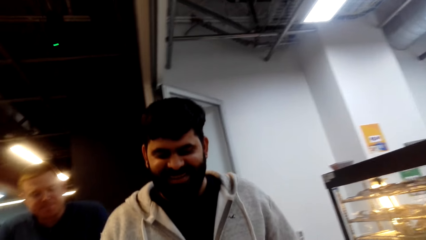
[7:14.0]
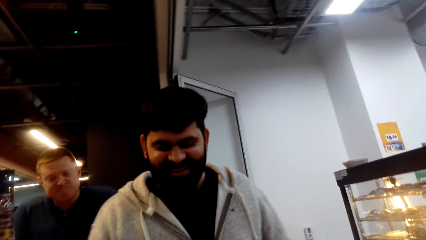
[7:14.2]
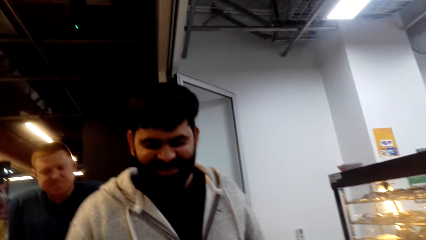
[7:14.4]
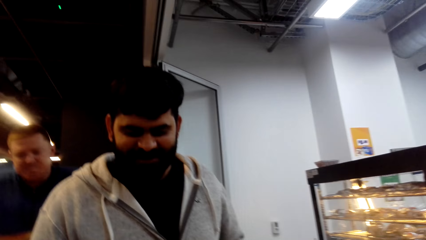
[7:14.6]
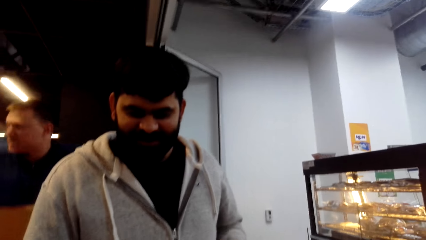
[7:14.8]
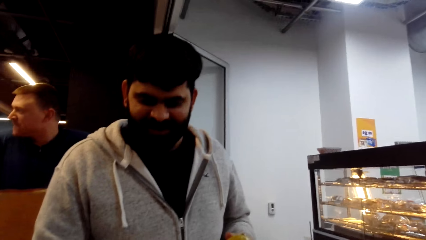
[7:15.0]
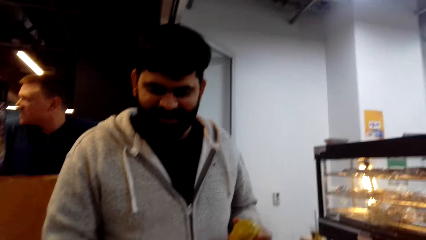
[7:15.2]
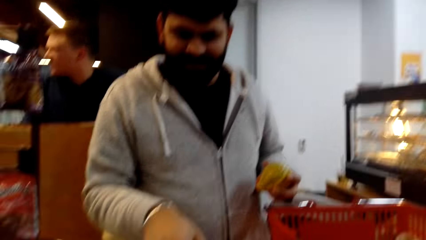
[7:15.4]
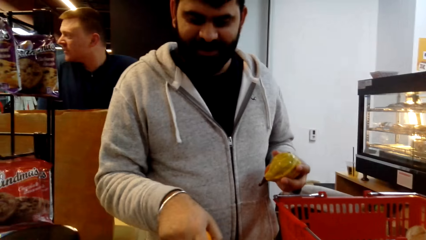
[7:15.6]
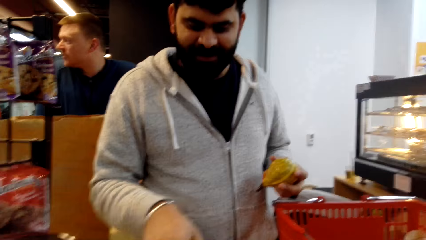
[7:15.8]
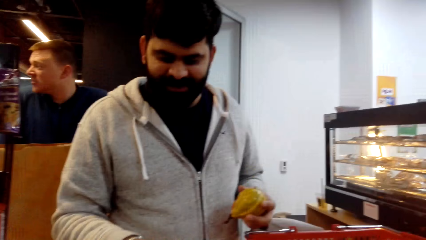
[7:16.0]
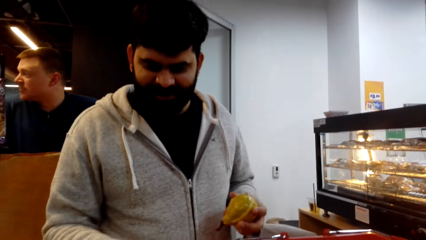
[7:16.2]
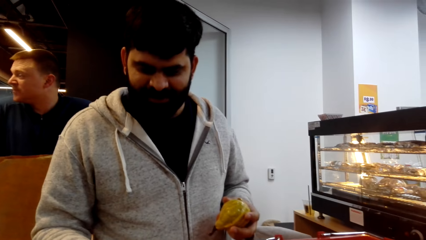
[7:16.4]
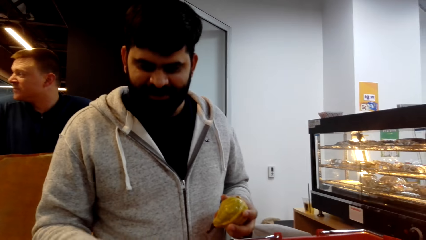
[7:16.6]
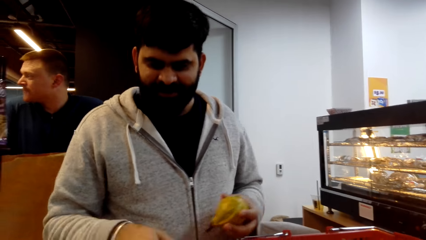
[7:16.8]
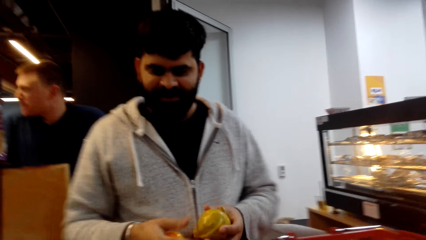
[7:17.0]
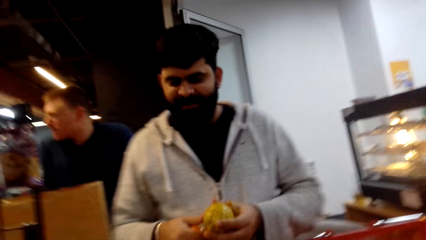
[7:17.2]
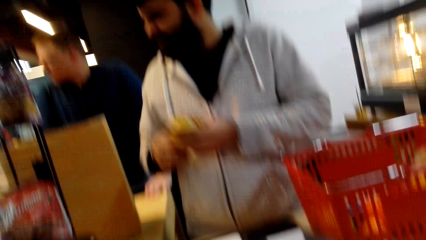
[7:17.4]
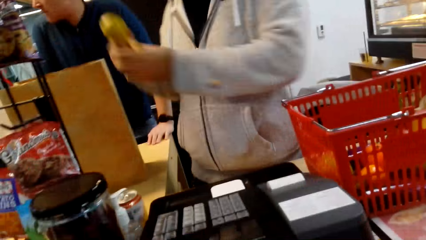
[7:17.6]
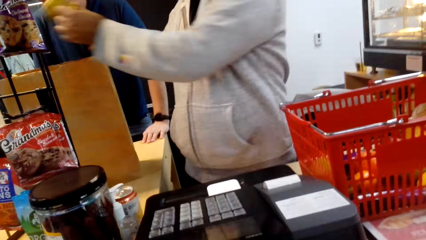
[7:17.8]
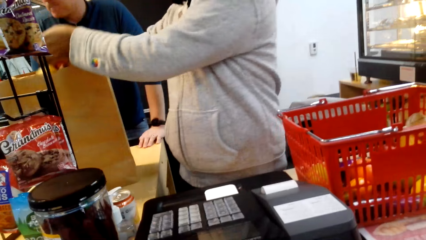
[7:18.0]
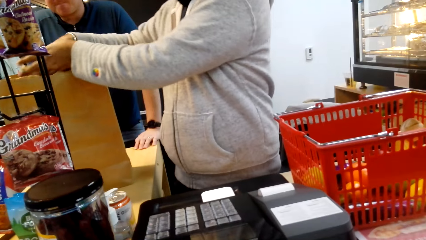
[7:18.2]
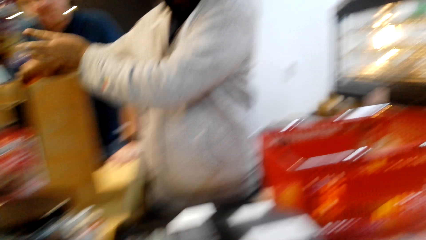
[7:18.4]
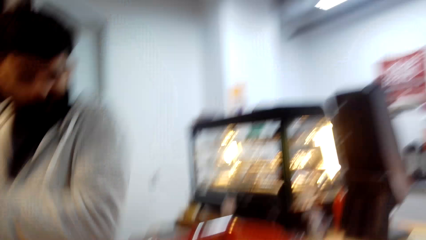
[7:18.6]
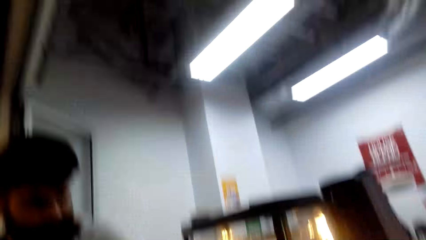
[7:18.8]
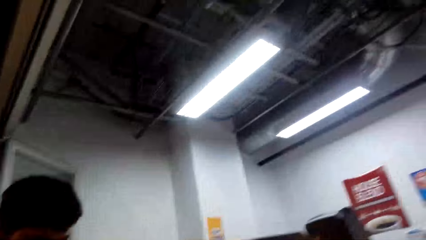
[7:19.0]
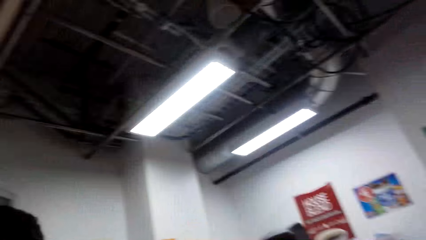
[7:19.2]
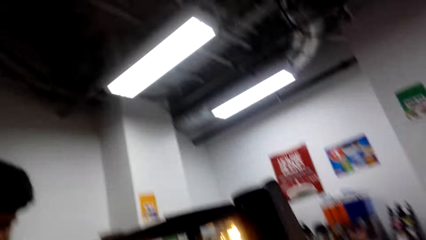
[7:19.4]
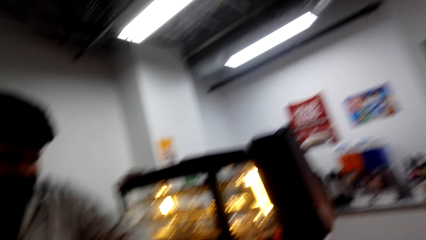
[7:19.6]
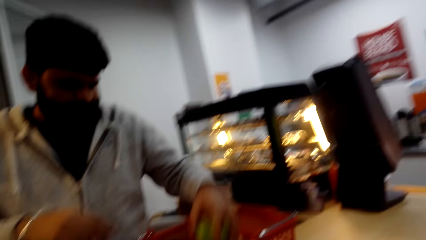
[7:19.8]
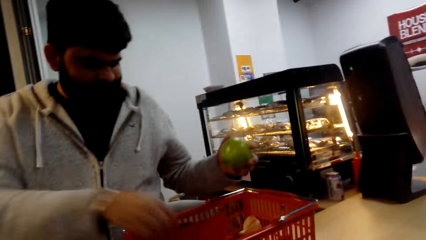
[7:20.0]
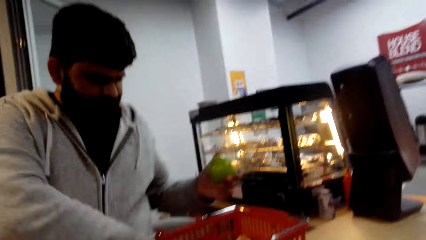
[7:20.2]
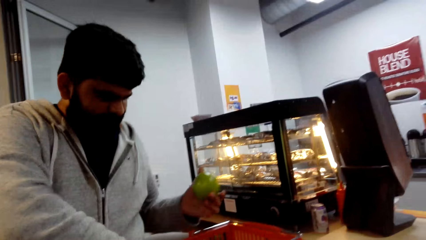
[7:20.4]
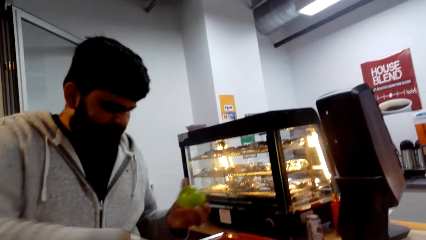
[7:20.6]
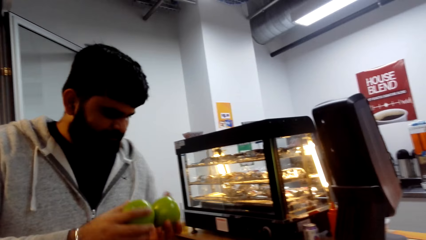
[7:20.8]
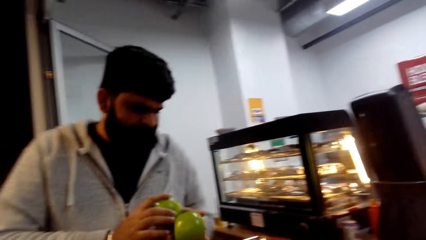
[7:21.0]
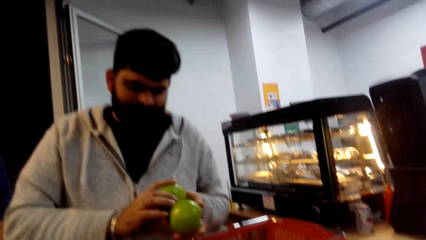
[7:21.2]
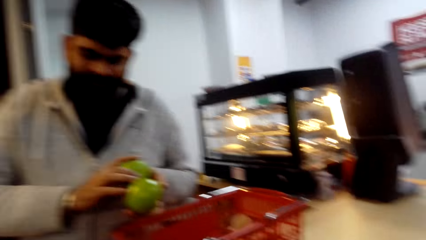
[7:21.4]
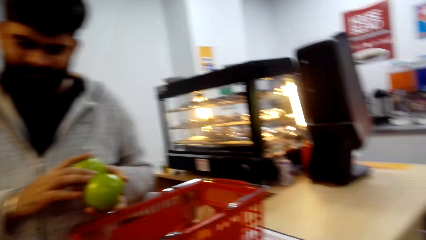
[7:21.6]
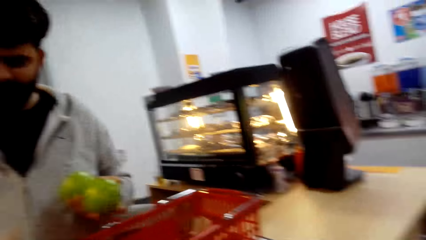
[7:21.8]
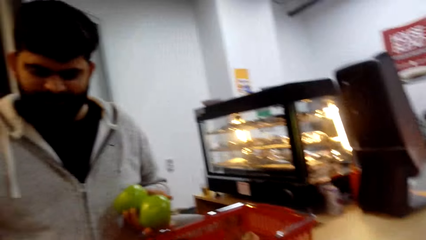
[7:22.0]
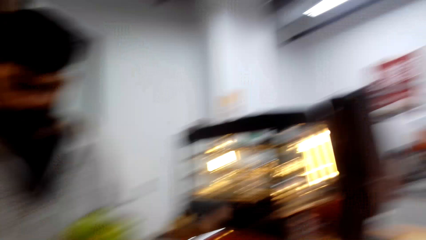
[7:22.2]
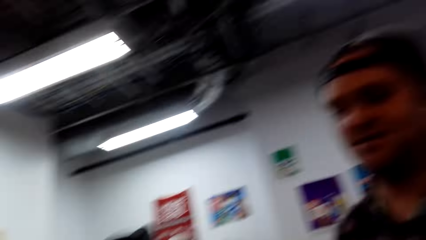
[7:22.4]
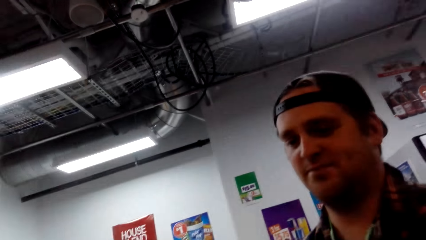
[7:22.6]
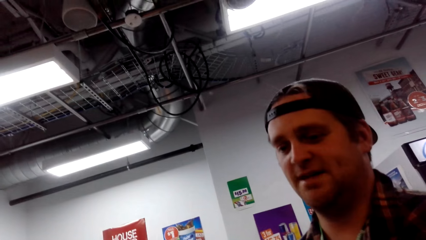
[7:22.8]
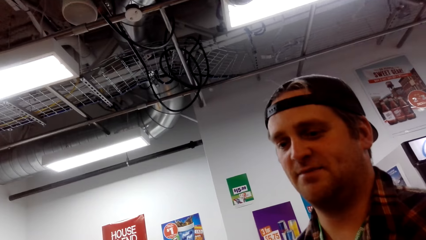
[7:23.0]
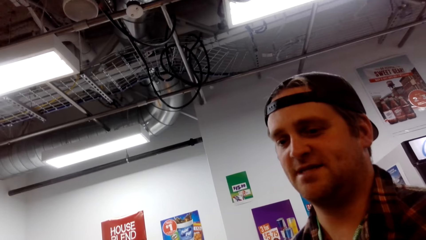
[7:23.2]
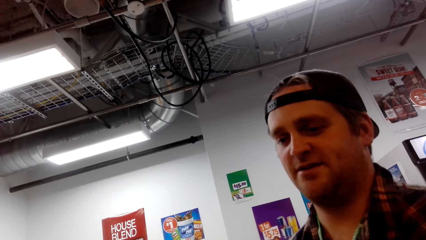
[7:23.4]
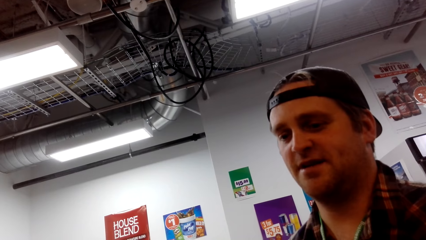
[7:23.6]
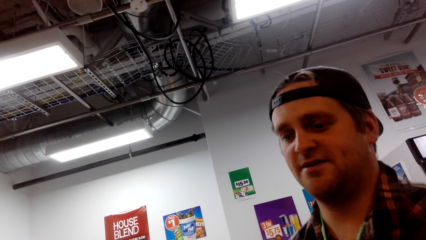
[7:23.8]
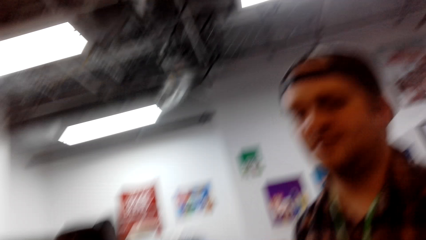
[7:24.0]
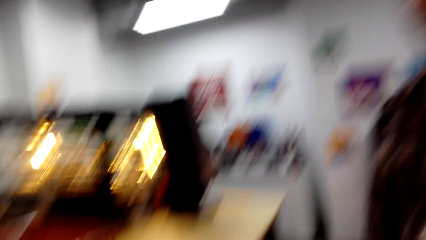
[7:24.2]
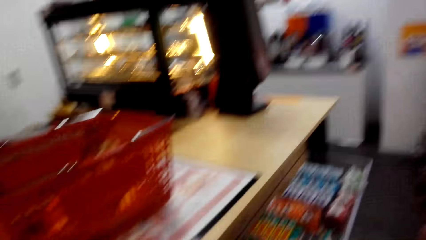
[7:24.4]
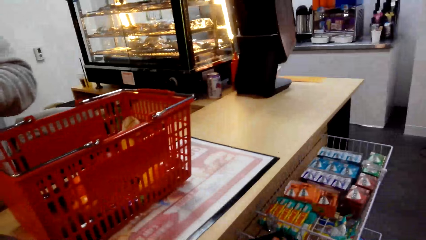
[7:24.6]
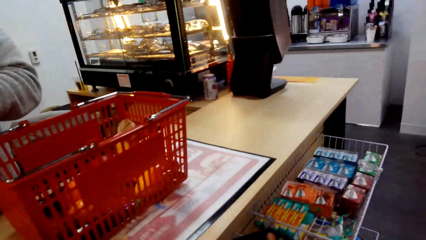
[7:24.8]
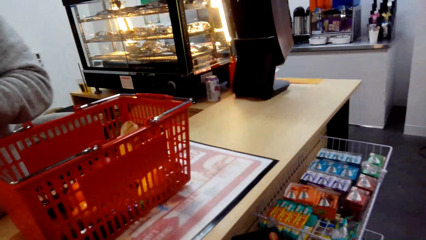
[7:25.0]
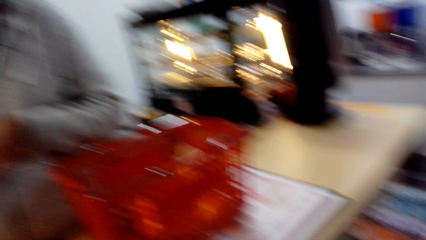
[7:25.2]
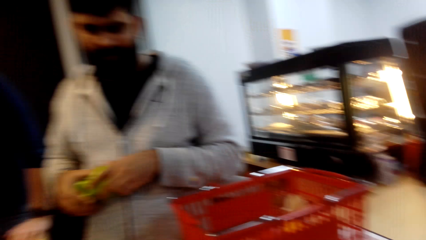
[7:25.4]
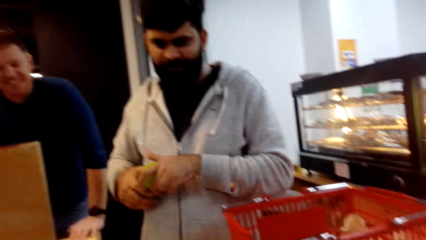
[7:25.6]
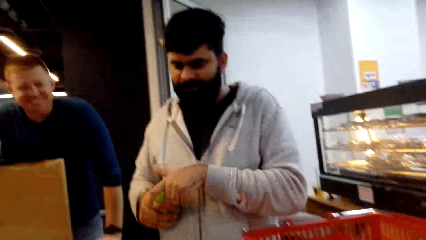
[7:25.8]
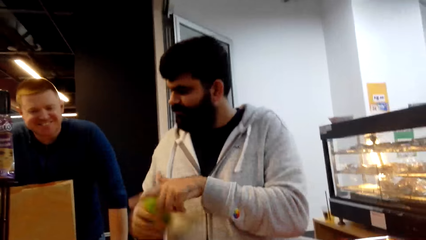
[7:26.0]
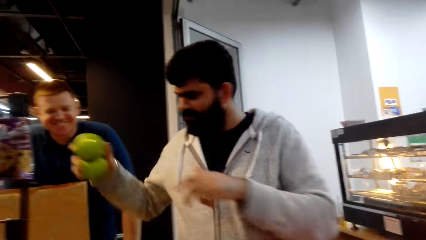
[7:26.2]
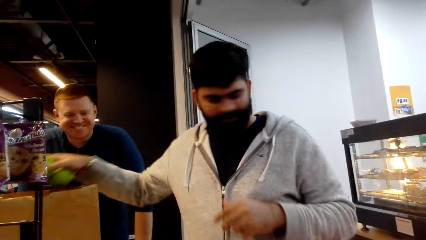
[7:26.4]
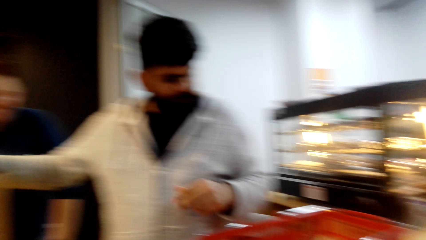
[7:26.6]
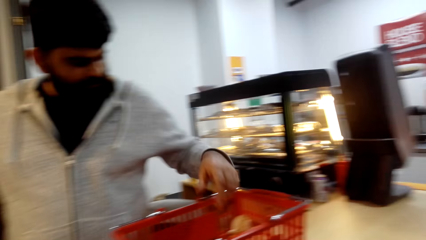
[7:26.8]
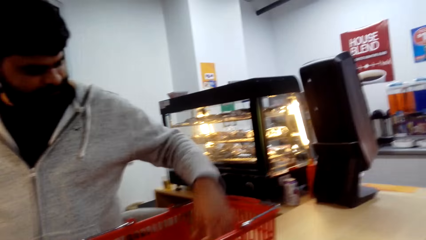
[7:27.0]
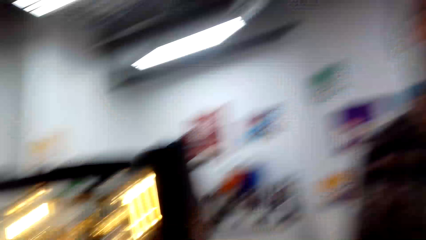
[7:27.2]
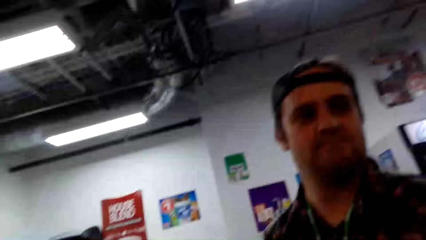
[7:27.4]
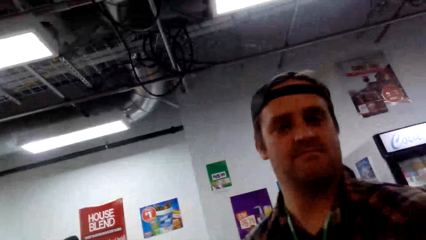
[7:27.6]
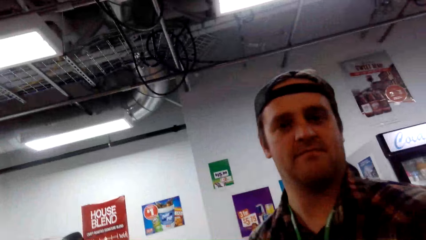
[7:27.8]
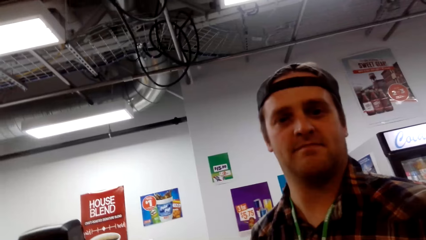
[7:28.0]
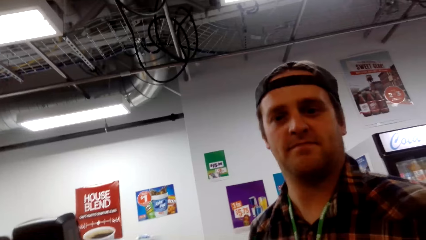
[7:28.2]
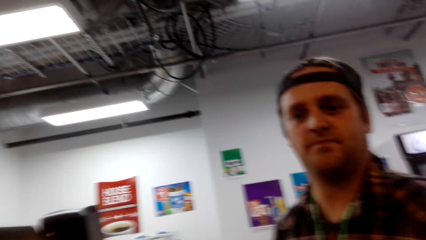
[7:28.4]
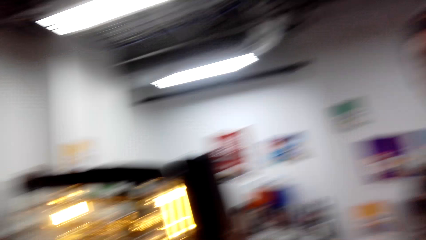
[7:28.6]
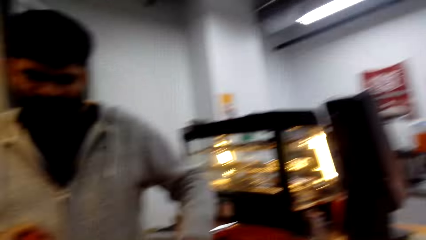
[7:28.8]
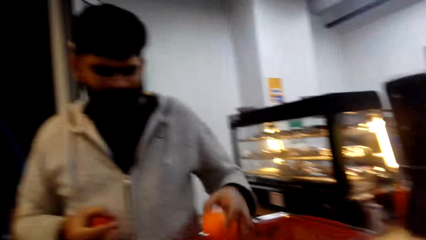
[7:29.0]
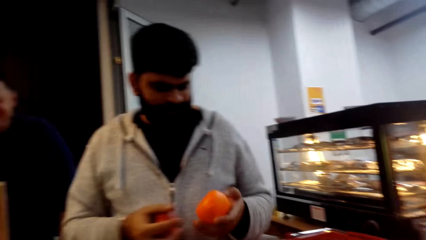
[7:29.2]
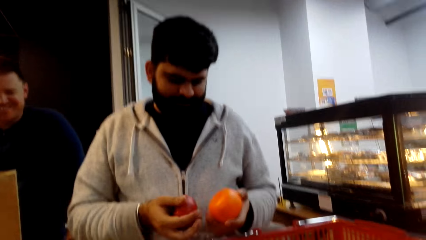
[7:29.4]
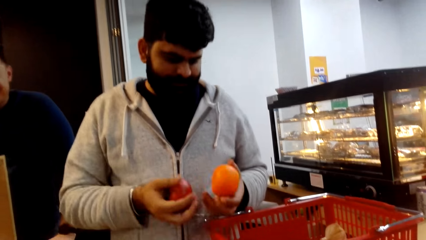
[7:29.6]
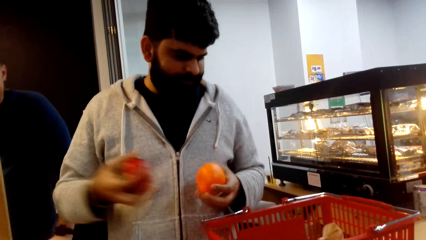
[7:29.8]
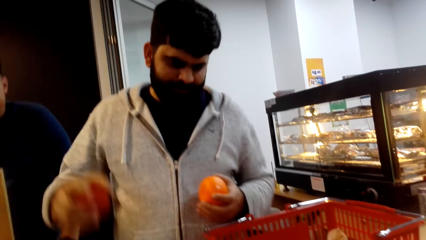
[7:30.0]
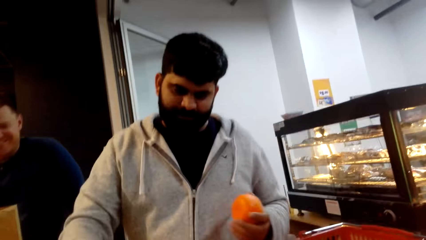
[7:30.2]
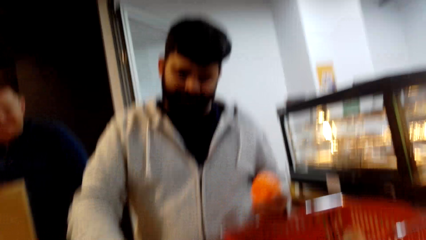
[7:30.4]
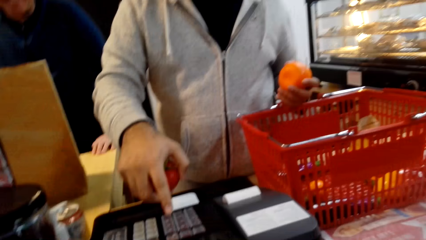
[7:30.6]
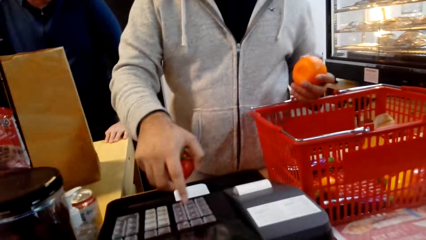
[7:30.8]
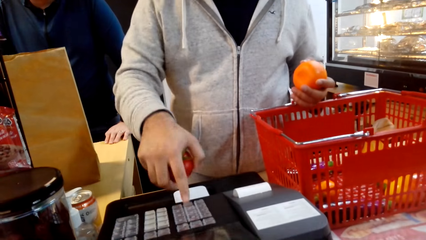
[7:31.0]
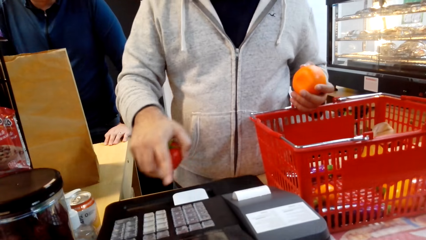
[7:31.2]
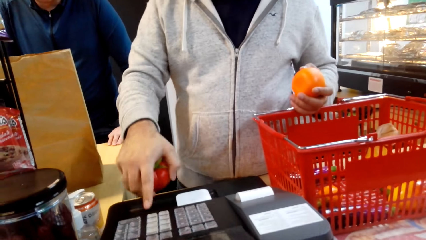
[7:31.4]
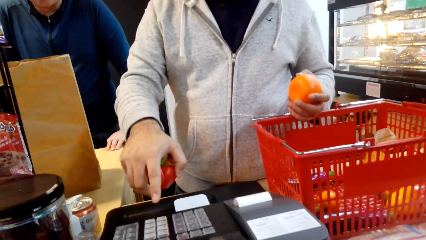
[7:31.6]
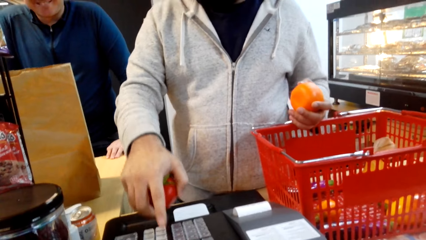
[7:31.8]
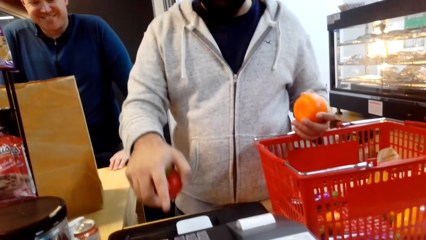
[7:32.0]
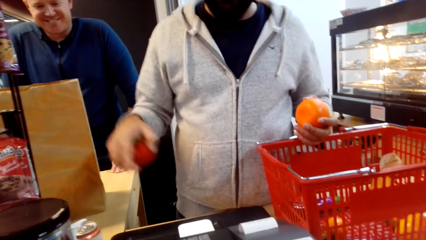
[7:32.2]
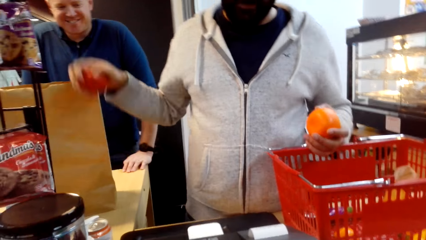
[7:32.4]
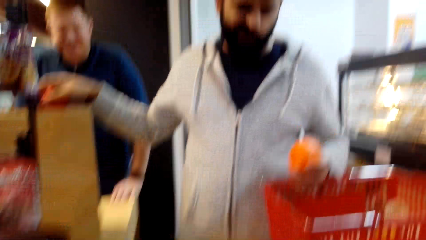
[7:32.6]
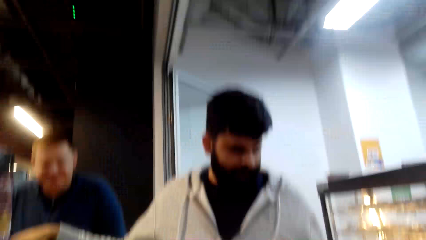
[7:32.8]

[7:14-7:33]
A cashier presses the cash register. The camera wearer holds a pear in the hand. The cashier places the pear in the shopping bag. The cashier holds an apple in the hand, picks an apple from the basket, and holds the apple in the hand. The camera wearer converses with a man. A person talks in the store. The cashier places the apples in the shopping bag. The camera wearer looks around the store. The cashier picks oranges from the basket. The cashier presses the cash register.
